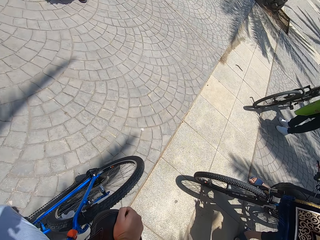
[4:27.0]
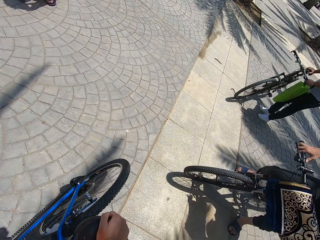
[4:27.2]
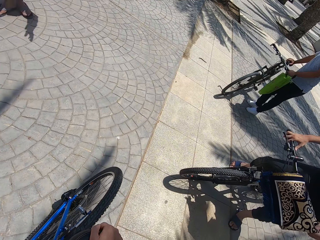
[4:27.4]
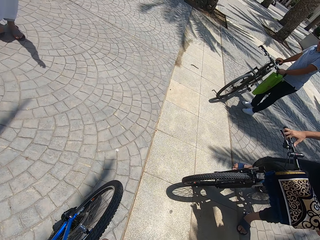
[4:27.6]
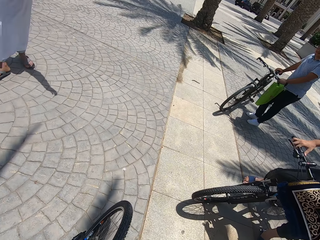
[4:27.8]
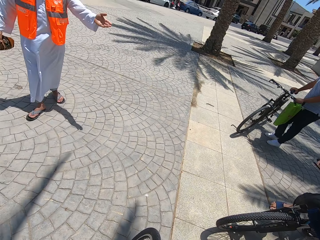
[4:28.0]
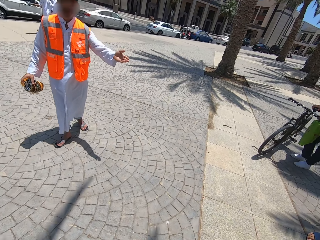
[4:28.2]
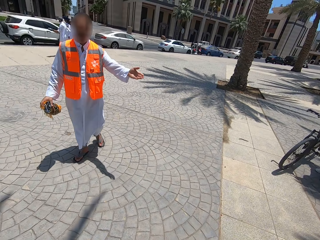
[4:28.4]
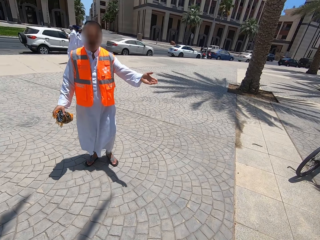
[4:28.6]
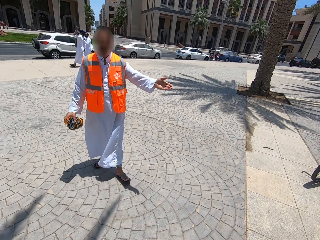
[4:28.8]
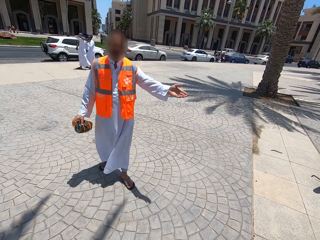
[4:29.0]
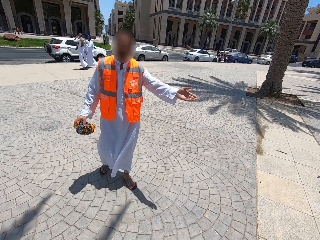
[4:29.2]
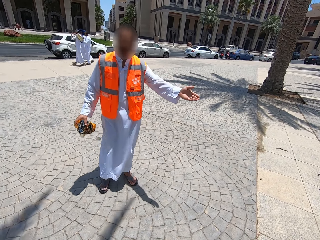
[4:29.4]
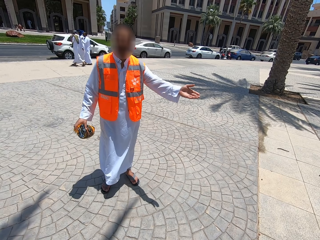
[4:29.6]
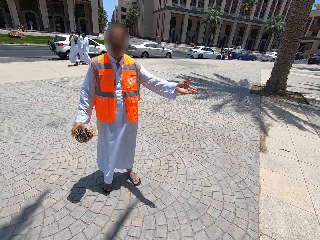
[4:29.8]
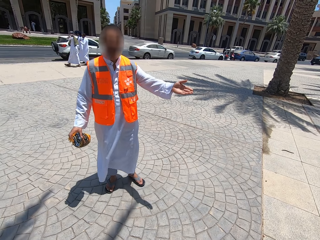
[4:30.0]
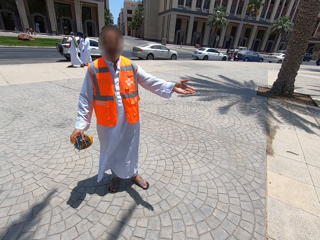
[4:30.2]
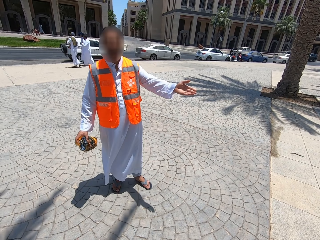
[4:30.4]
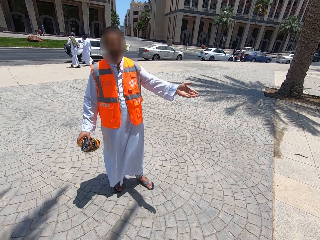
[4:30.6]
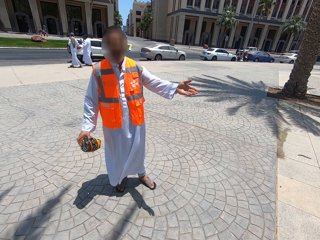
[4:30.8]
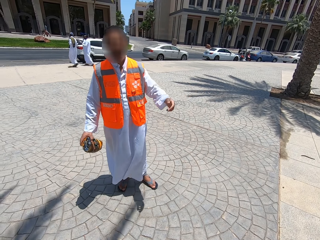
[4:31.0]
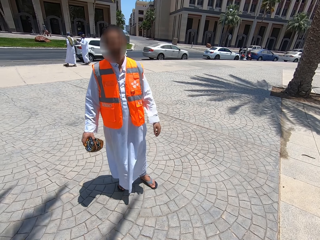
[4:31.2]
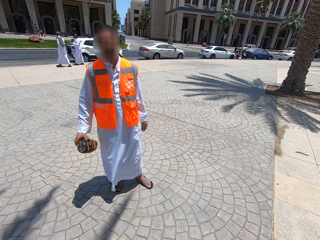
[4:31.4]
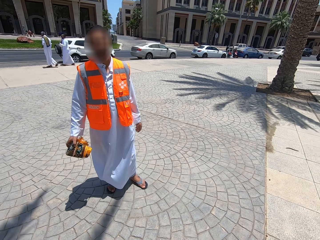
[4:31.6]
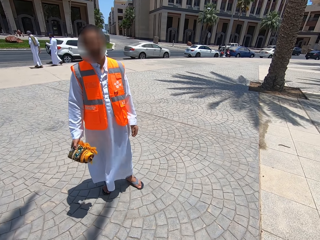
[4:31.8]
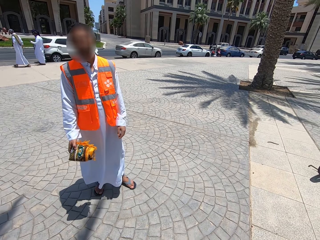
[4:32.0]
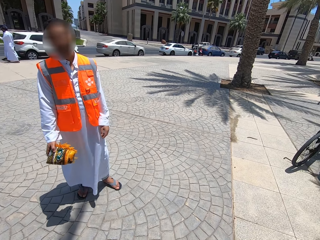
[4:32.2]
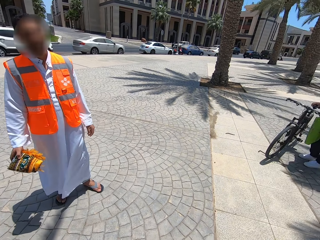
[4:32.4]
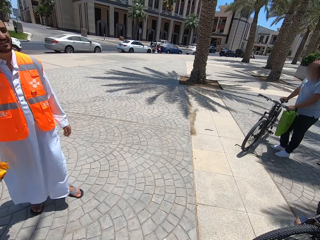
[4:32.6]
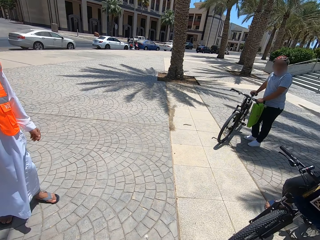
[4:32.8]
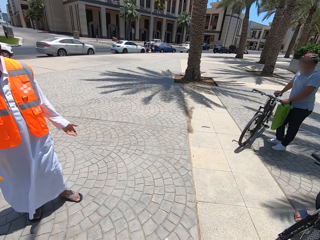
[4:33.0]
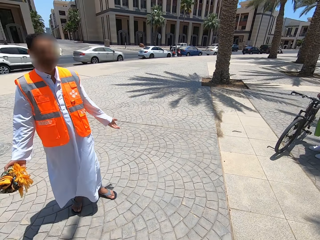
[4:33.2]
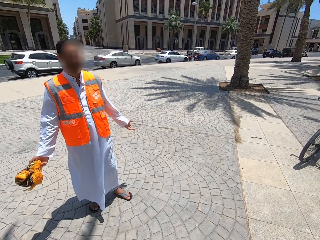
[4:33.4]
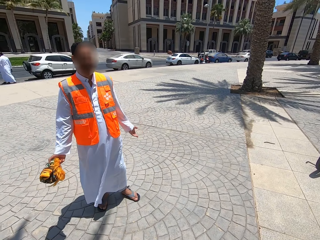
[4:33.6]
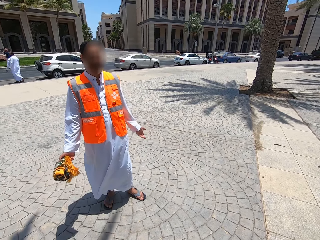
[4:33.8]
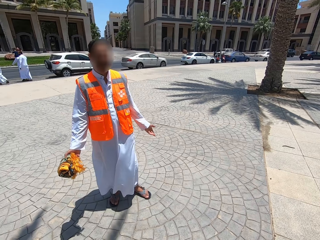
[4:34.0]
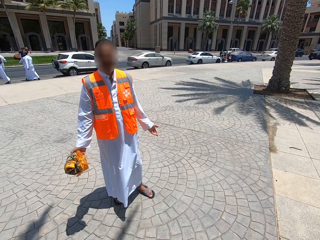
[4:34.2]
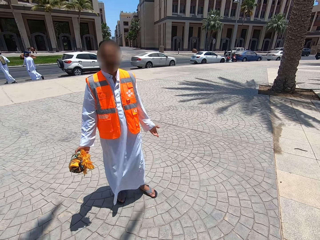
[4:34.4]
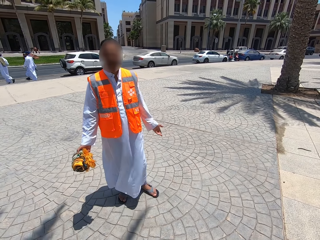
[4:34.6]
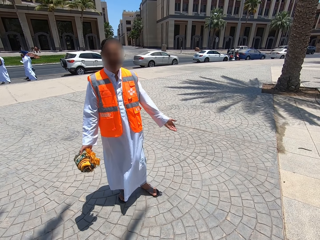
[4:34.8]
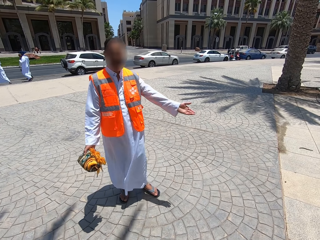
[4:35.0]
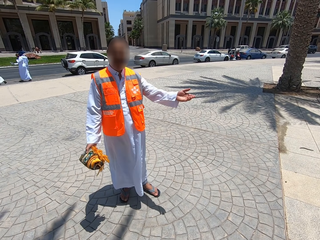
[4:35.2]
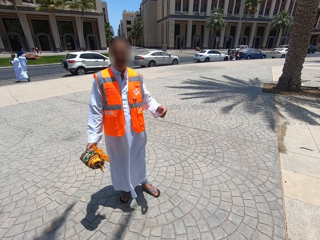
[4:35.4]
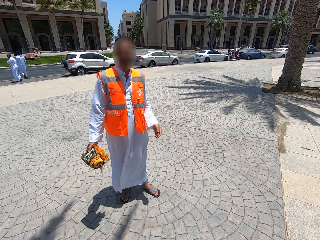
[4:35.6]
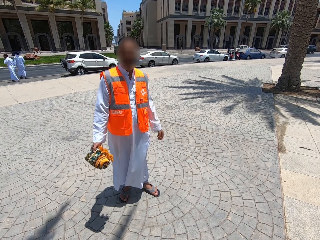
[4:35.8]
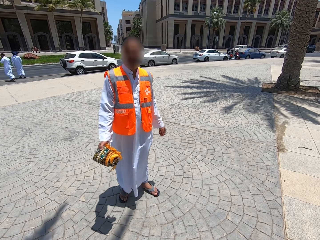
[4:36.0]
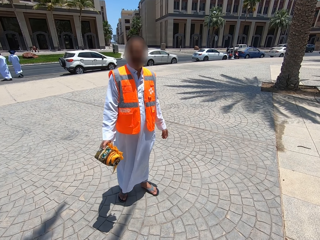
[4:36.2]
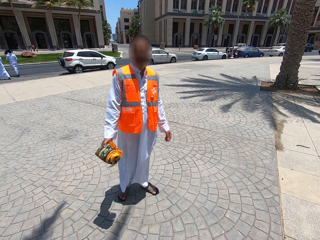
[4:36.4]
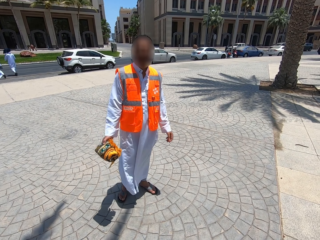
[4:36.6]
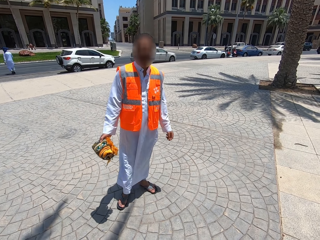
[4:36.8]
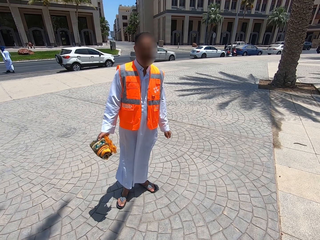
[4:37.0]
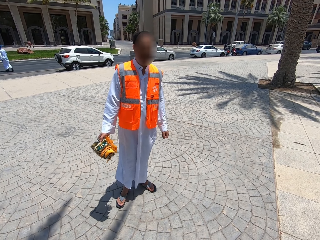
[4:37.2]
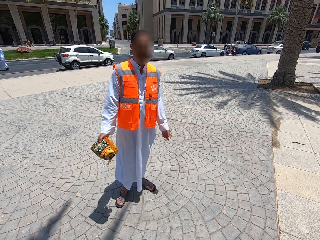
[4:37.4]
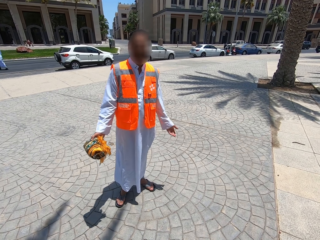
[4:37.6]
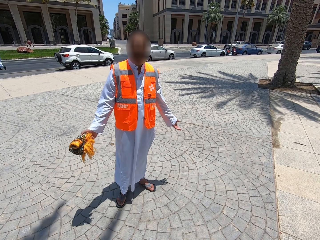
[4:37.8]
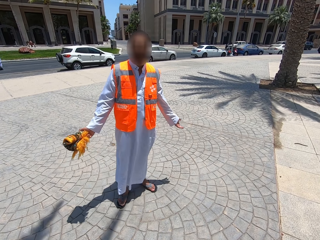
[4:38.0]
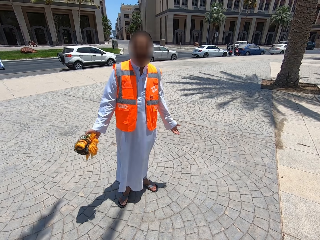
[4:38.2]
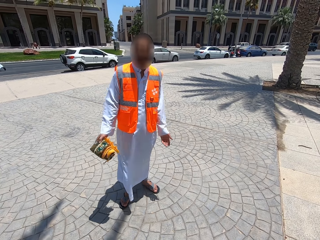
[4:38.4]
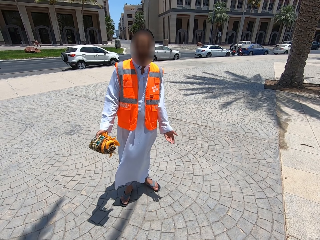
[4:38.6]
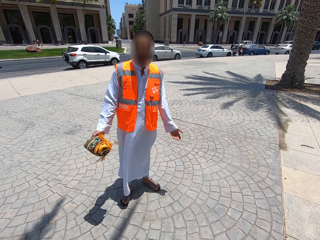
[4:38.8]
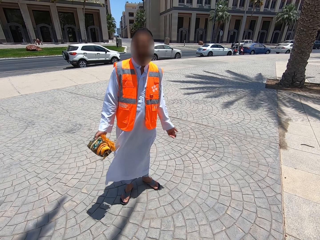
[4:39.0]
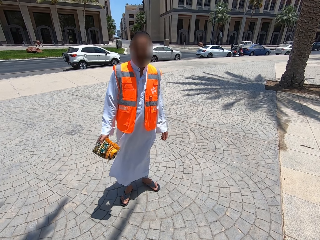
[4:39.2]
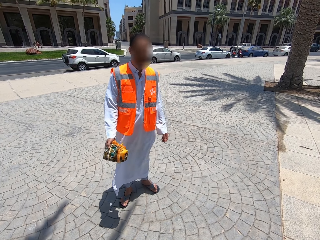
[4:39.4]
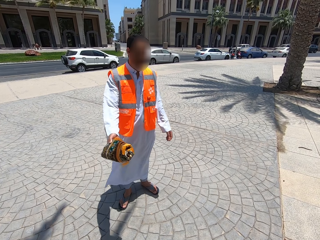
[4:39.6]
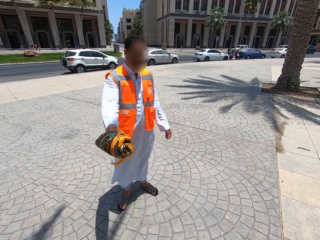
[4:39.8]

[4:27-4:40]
A person walks around the compound. The person moves on the walkway. The camera wearer stares at the person. They look around the compound and stare at the person. The person moves his hands.

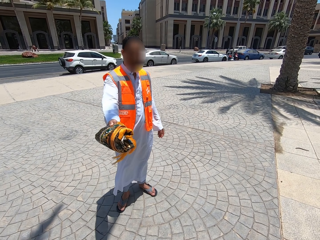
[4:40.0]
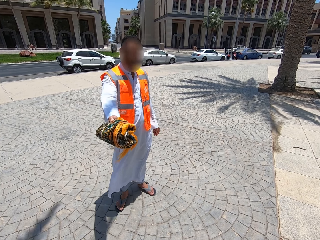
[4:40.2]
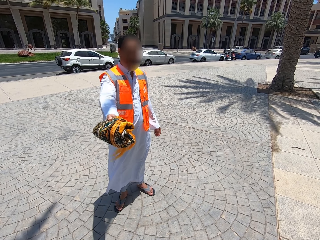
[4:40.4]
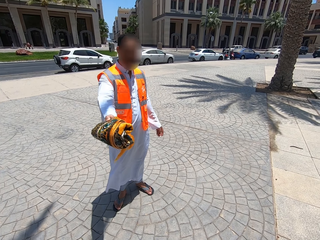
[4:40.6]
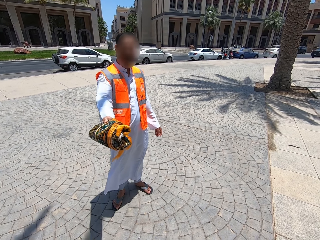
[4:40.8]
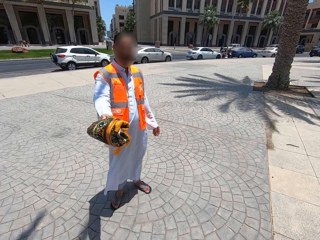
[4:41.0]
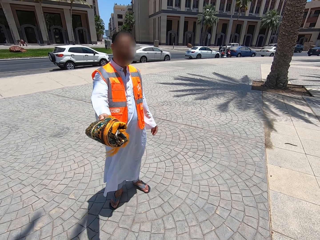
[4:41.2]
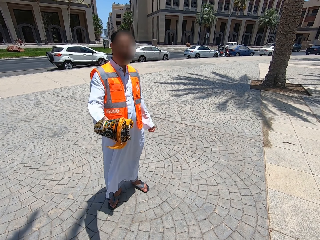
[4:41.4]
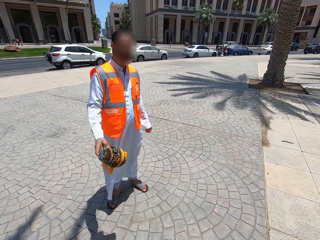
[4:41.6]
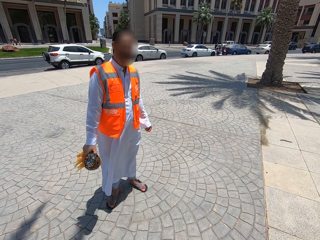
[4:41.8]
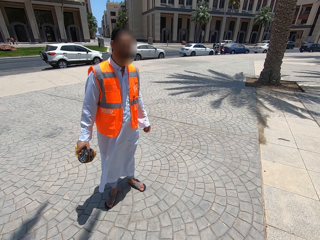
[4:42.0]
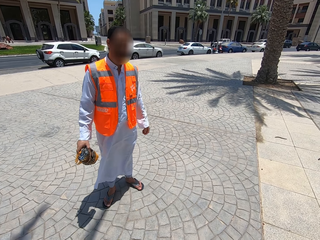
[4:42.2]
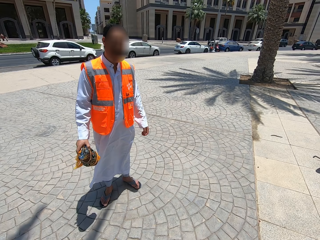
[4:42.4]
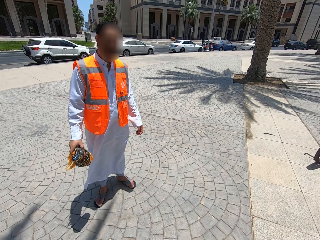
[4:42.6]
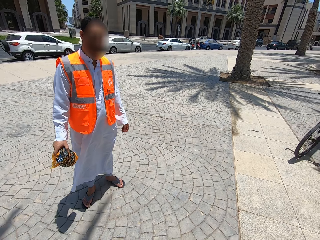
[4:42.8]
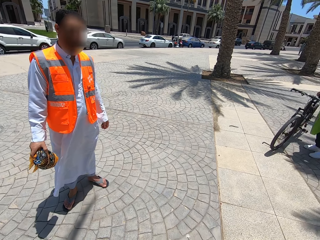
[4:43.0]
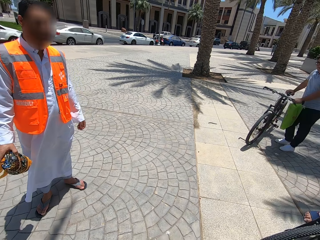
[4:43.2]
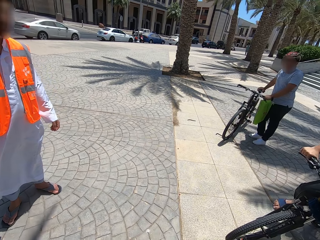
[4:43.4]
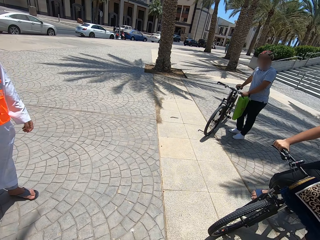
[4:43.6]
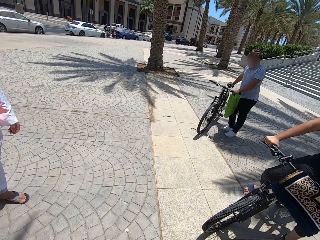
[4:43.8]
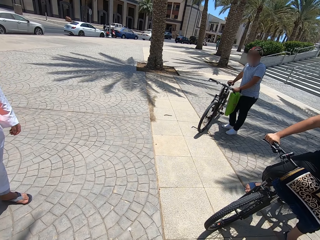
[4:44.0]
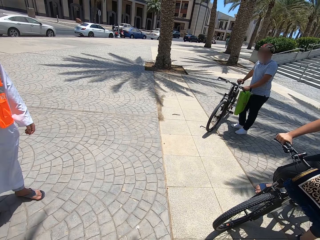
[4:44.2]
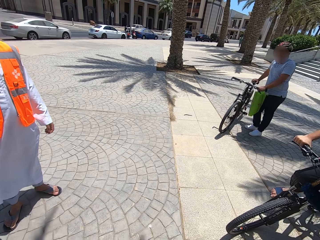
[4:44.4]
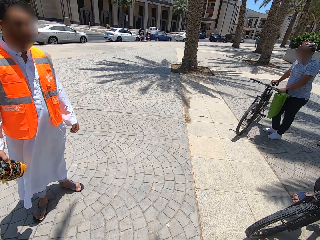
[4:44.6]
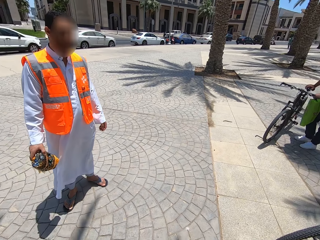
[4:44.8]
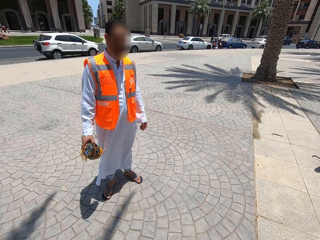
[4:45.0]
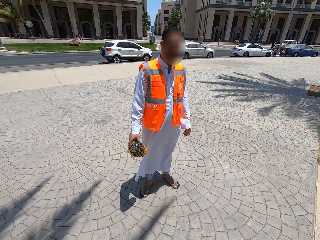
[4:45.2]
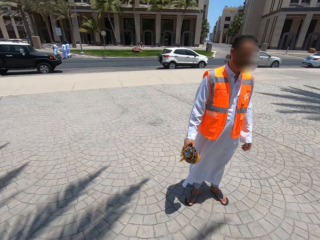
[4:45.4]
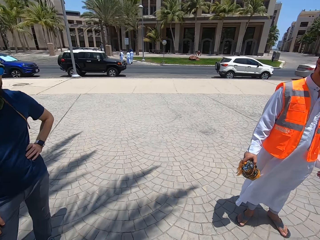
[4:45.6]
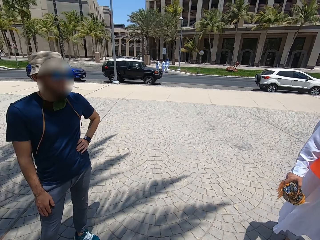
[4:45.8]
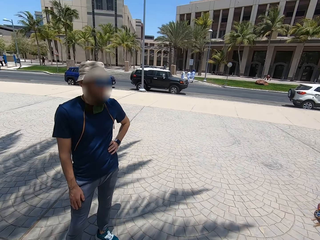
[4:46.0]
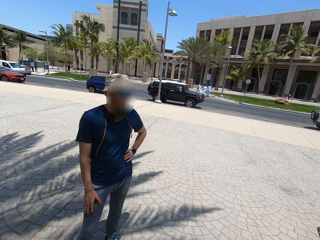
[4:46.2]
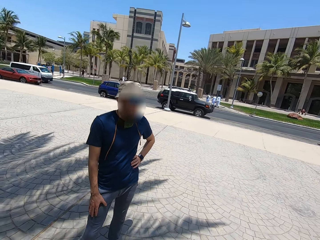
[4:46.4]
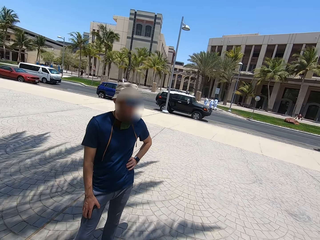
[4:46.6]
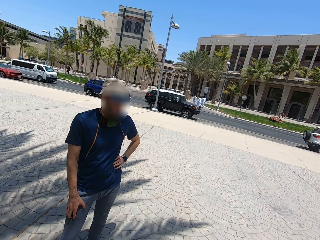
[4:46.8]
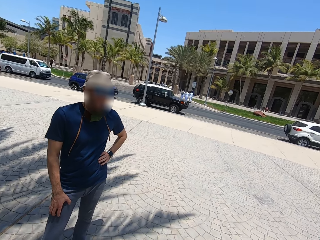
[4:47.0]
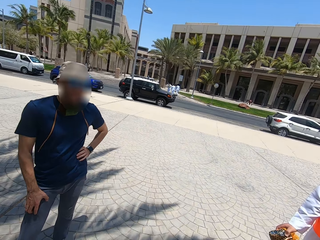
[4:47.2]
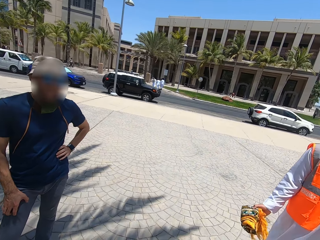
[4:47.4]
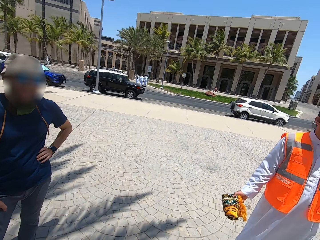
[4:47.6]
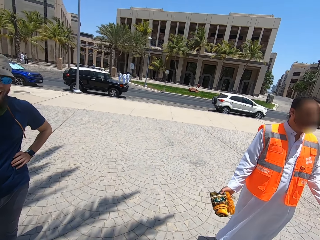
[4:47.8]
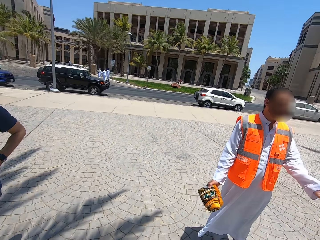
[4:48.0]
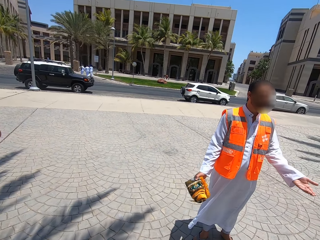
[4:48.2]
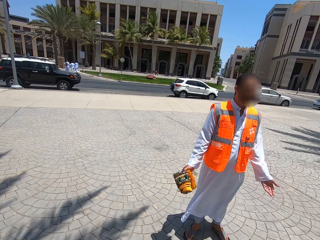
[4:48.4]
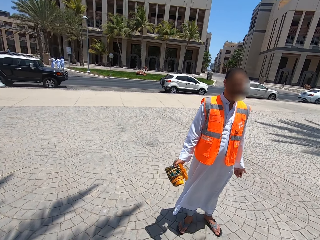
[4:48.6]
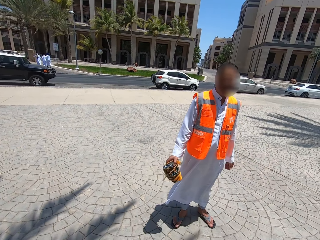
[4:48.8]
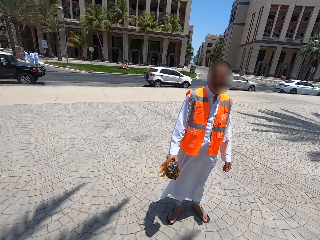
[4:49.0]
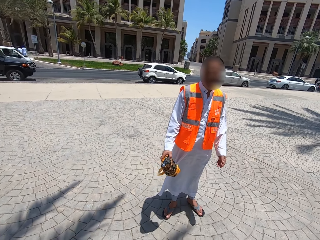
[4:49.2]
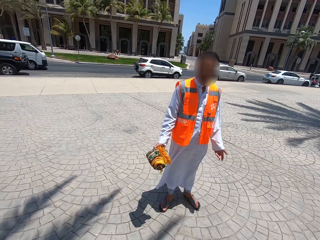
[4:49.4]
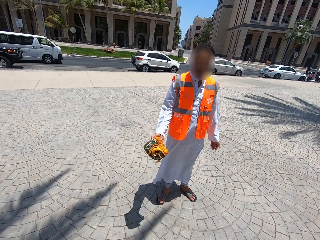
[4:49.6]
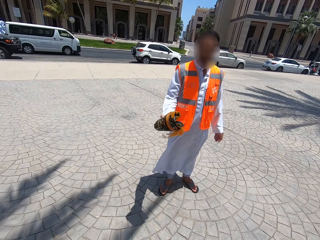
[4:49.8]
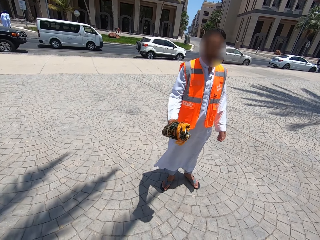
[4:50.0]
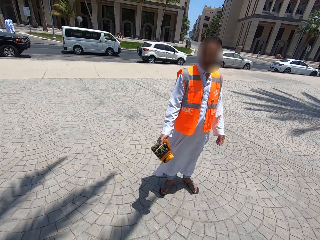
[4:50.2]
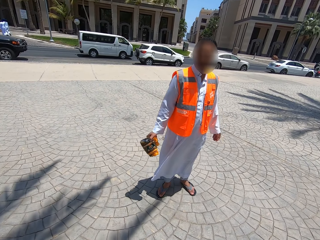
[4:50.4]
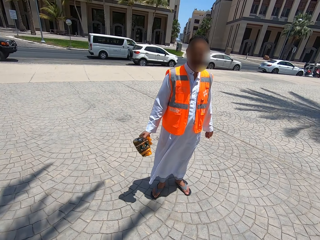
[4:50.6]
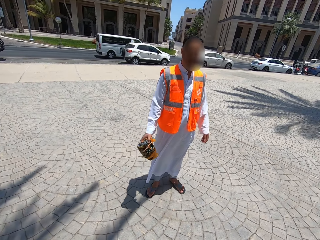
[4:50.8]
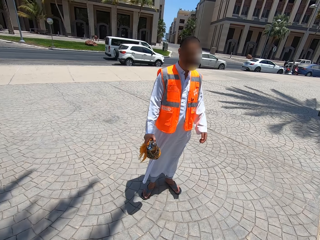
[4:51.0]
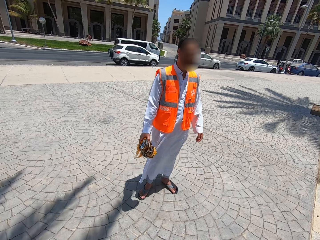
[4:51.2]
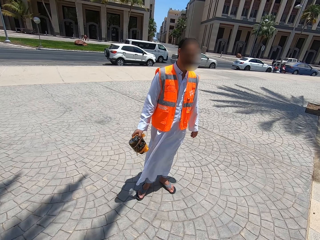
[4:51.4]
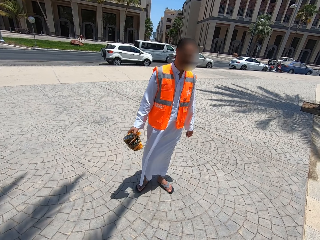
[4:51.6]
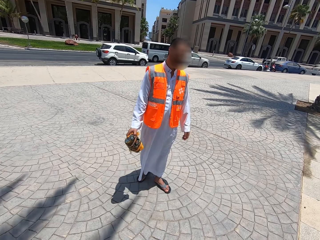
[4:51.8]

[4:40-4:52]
The camera wearer looks around the compound. A man holds the waist. The camera wearer stares at the man. The man moves his hands.
